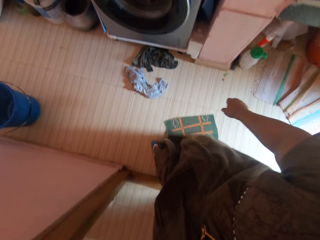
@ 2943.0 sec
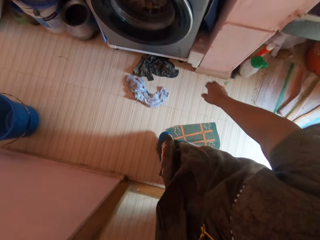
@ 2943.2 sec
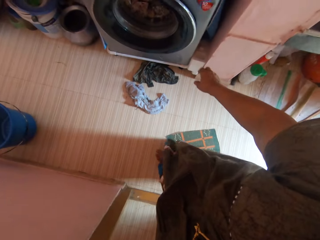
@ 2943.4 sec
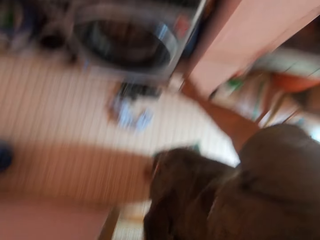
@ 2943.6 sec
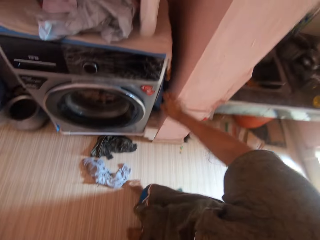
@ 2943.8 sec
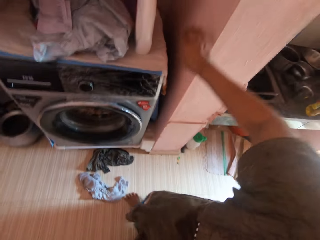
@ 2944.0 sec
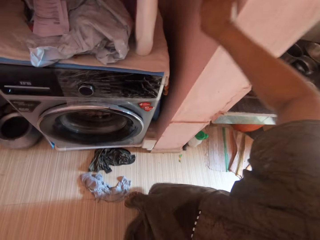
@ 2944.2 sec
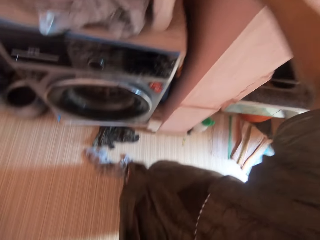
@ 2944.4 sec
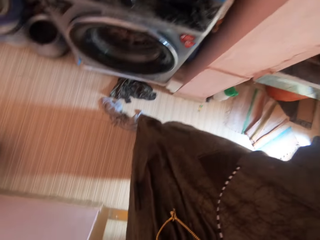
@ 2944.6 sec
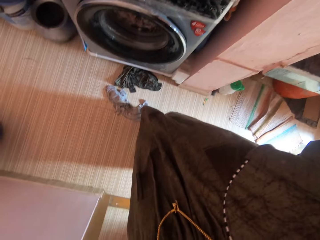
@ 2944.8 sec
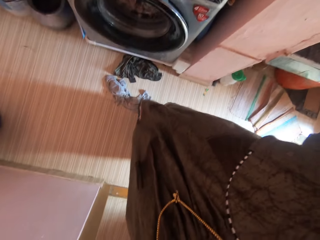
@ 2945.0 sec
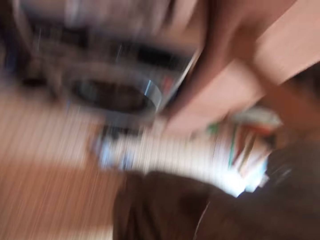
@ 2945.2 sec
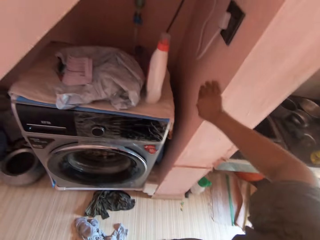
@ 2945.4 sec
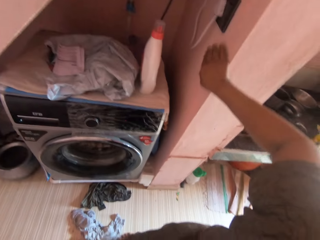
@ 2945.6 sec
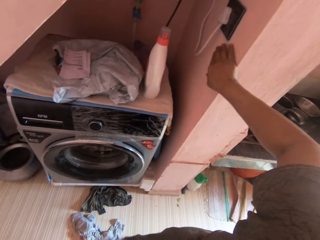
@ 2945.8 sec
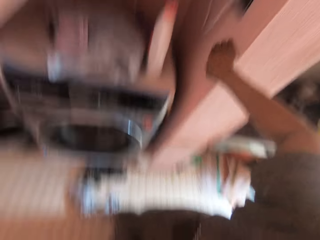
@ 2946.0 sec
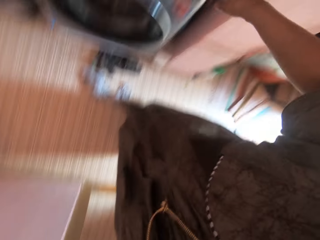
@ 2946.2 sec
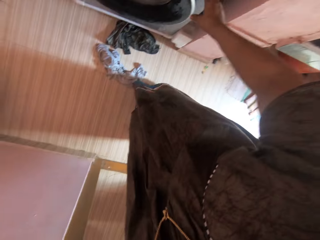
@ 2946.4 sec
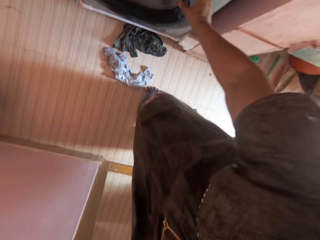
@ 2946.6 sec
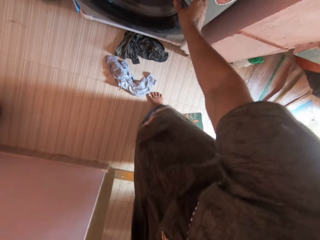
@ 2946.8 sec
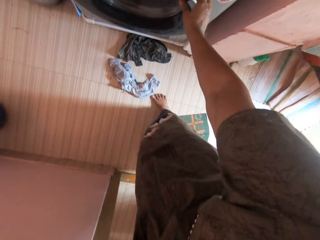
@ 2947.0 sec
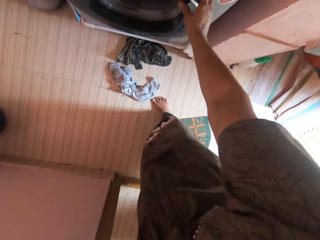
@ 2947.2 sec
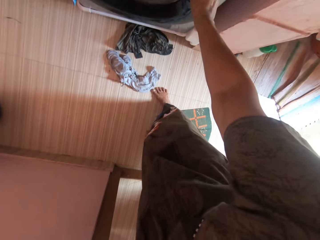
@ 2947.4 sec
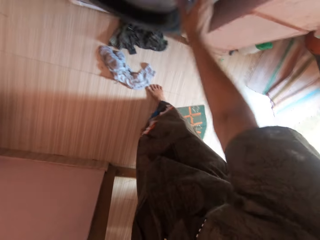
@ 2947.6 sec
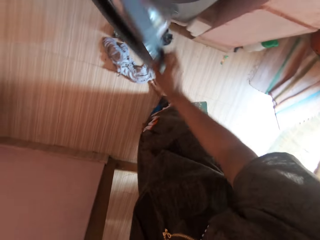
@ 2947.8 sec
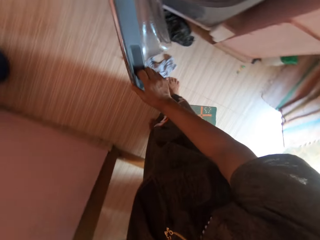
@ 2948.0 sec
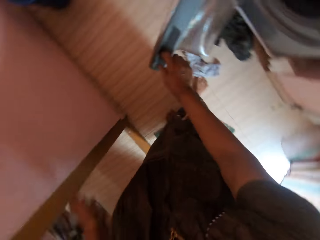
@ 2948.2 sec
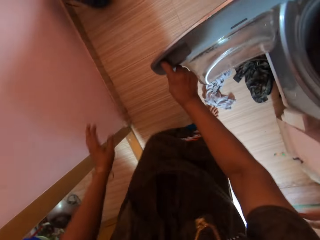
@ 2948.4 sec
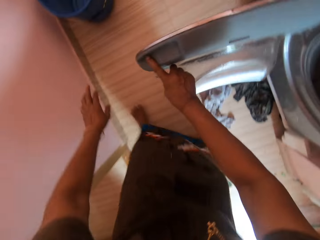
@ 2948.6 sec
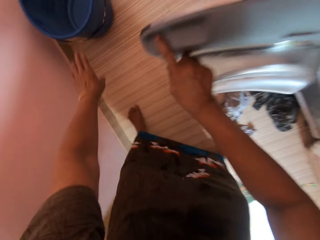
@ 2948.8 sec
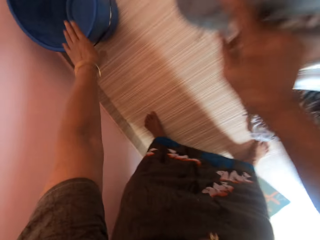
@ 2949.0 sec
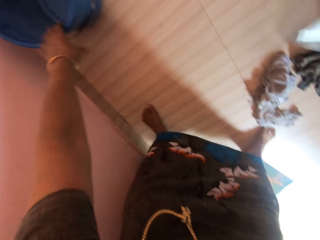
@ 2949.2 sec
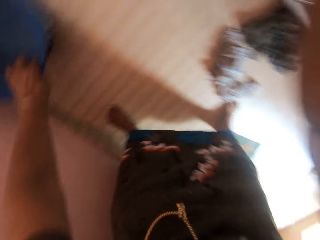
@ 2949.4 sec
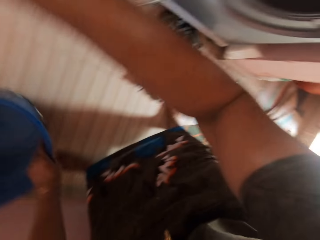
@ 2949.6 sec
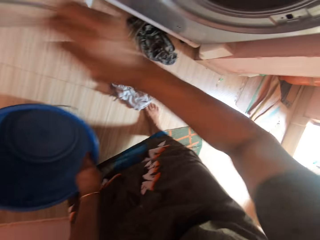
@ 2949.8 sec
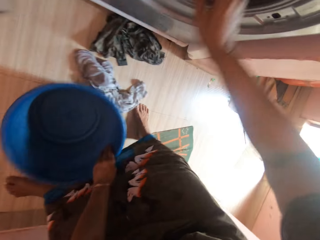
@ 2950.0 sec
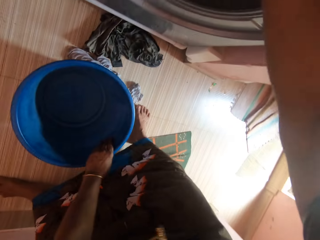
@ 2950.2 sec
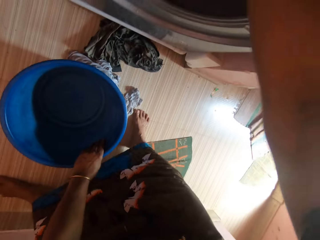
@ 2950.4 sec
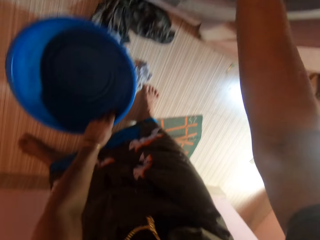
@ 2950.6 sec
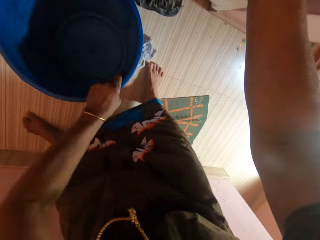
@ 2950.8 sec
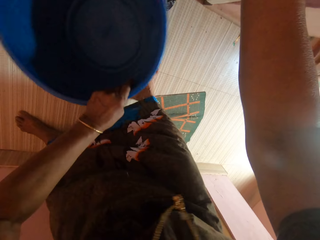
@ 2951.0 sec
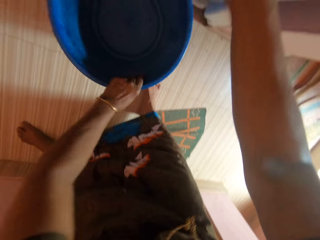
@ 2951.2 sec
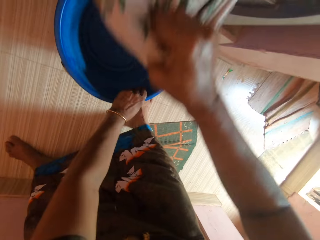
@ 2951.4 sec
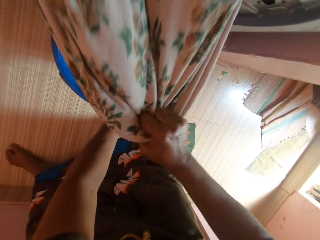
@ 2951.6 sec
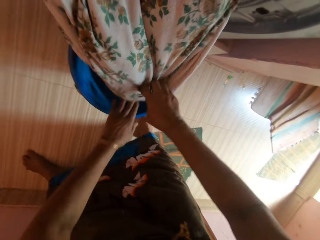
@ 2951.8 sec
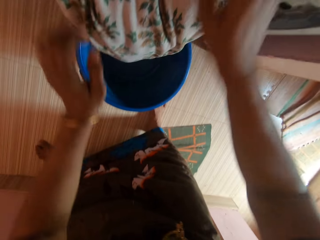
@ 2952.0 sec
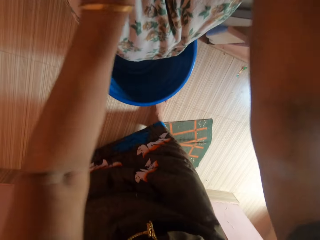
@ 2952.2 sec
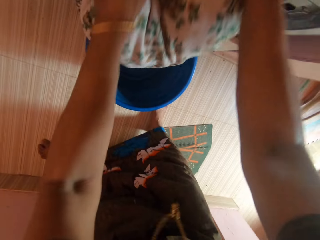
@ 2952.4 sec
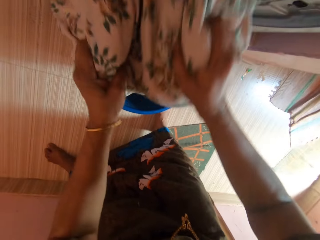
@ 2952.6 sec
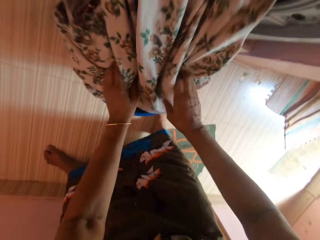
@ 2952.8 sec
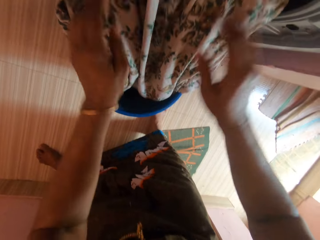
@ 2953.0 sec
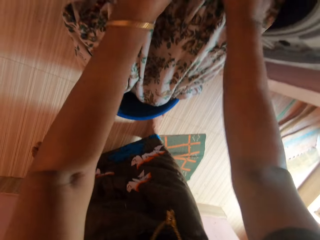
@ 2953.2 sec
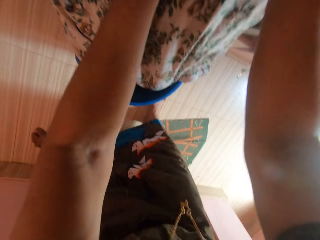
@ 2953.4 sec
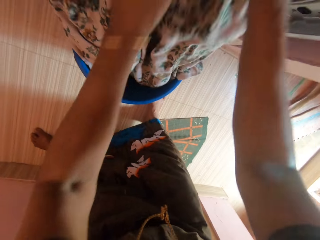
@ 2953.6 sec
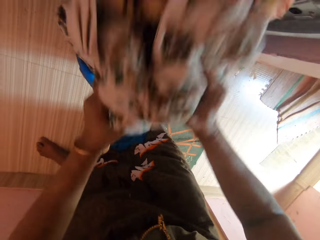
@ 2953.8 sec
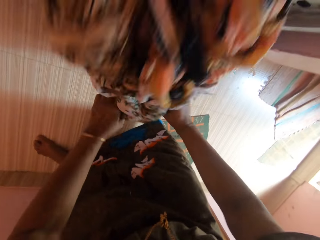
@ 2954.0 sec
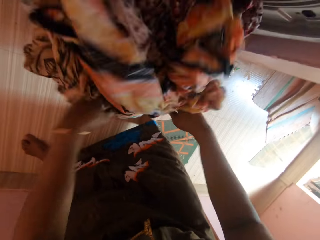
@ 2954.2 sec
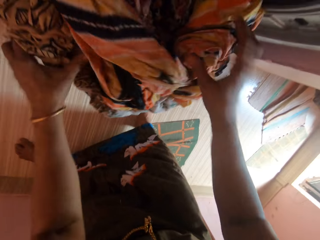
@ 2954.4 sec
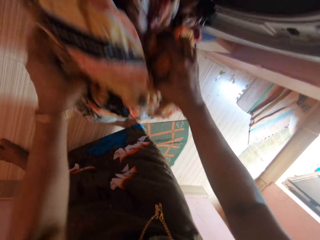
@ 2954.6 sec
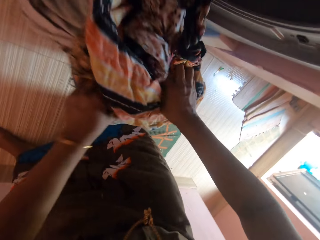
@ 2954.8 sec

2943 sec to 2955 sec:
The camera wearer touches the wall. She opens a washing machine with her right hand. She moves a bucket closer to the washing machine. She grabs the bucket on the floor with her left hand. She pulls out bedsheets from the washing machine with both hands.

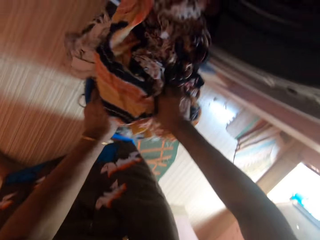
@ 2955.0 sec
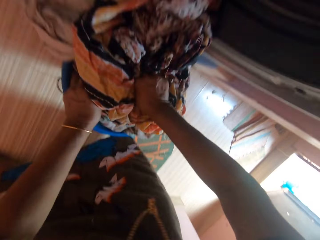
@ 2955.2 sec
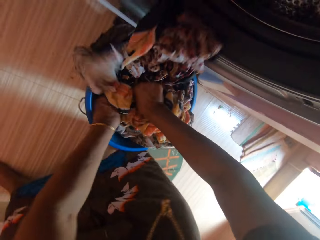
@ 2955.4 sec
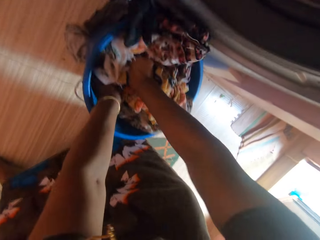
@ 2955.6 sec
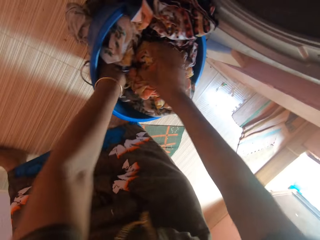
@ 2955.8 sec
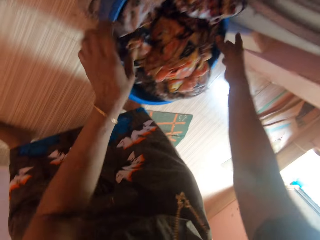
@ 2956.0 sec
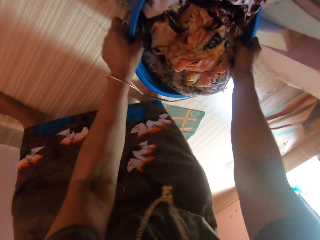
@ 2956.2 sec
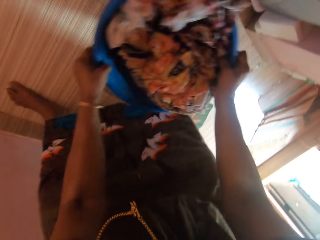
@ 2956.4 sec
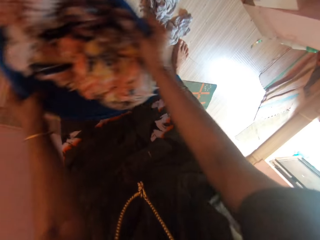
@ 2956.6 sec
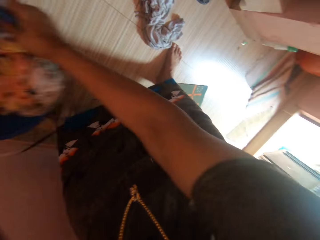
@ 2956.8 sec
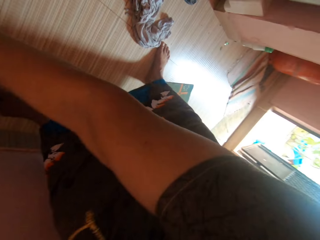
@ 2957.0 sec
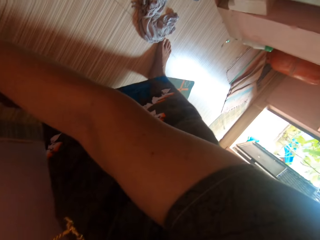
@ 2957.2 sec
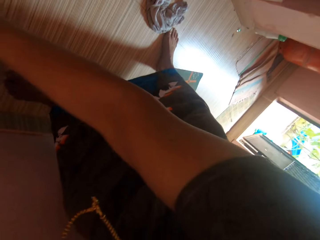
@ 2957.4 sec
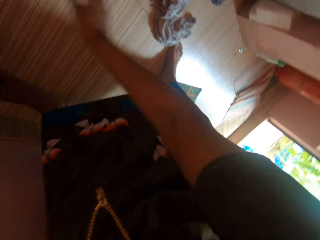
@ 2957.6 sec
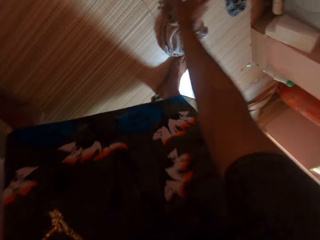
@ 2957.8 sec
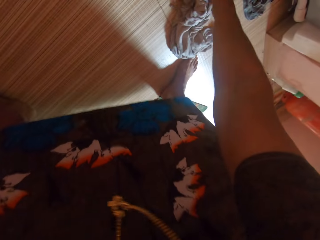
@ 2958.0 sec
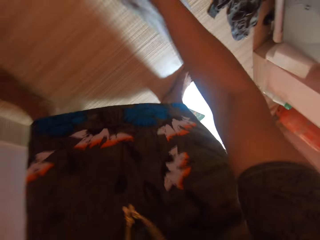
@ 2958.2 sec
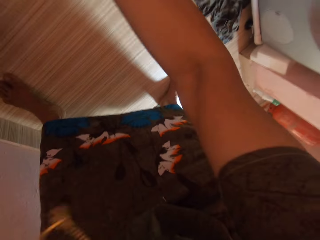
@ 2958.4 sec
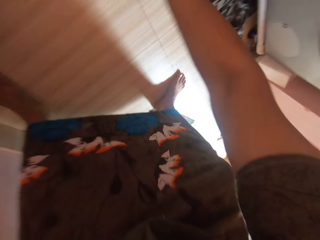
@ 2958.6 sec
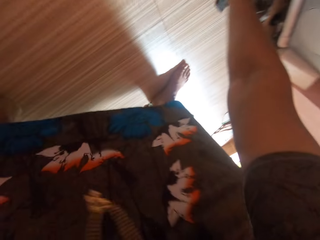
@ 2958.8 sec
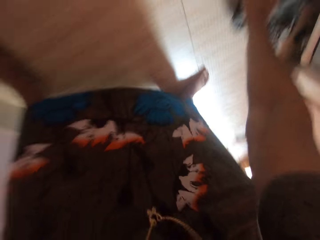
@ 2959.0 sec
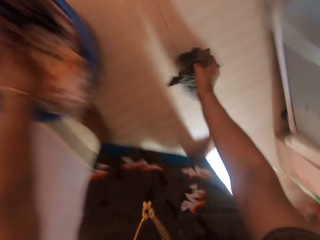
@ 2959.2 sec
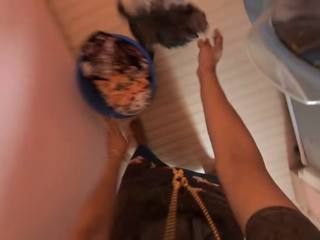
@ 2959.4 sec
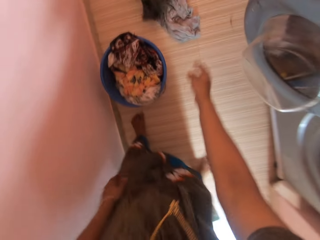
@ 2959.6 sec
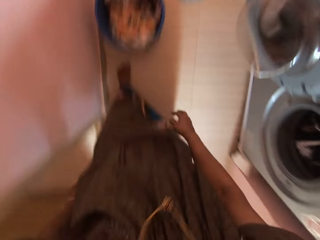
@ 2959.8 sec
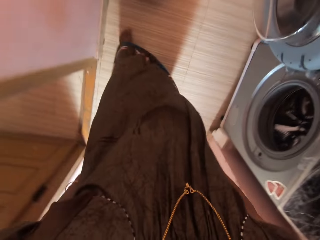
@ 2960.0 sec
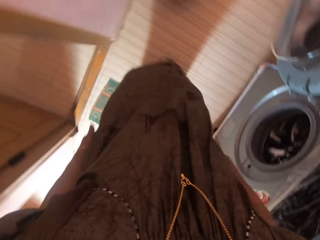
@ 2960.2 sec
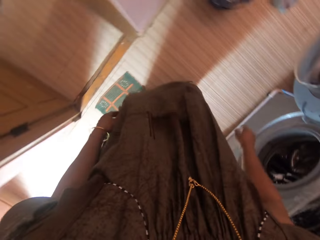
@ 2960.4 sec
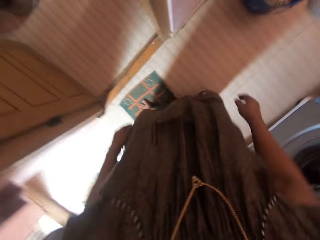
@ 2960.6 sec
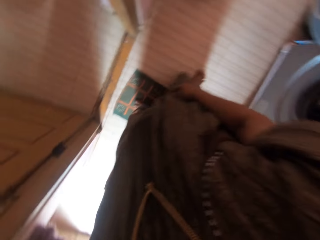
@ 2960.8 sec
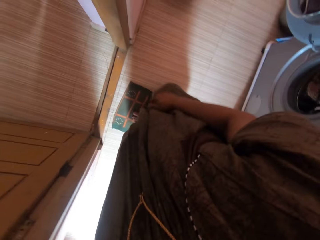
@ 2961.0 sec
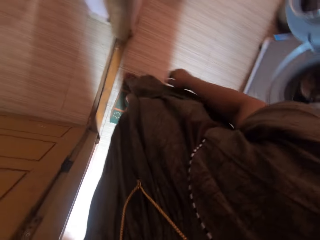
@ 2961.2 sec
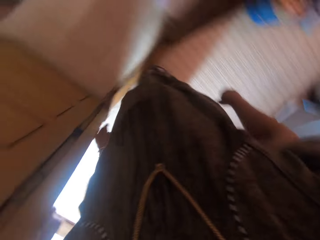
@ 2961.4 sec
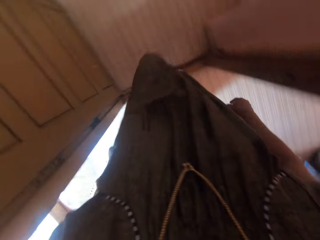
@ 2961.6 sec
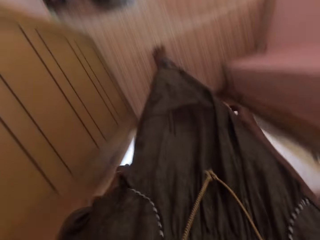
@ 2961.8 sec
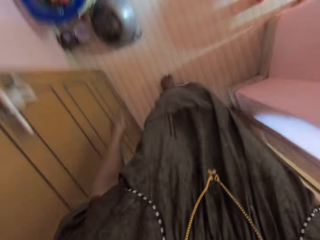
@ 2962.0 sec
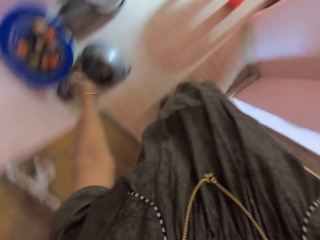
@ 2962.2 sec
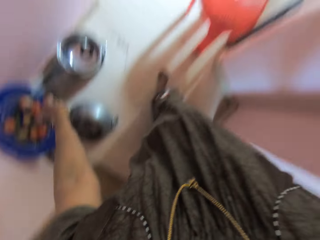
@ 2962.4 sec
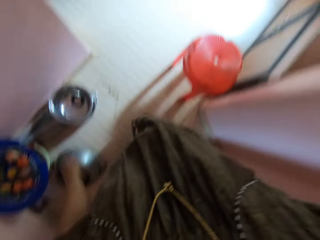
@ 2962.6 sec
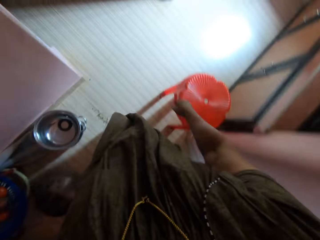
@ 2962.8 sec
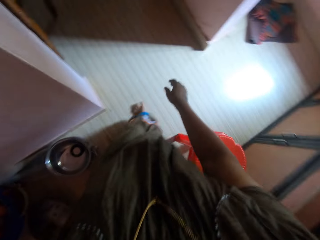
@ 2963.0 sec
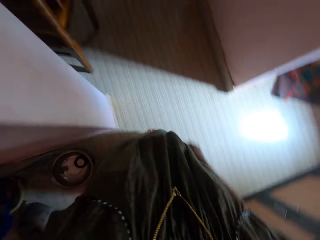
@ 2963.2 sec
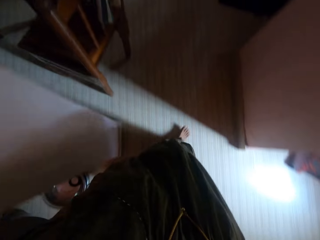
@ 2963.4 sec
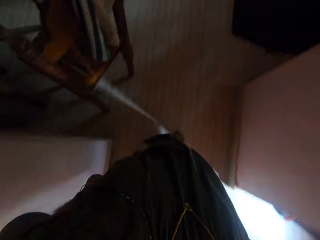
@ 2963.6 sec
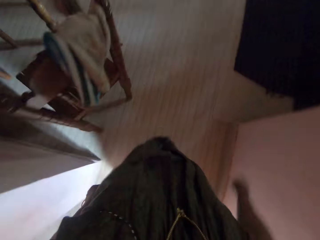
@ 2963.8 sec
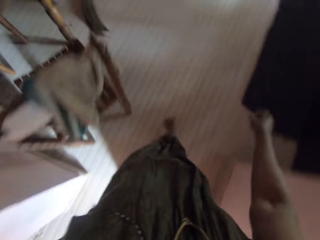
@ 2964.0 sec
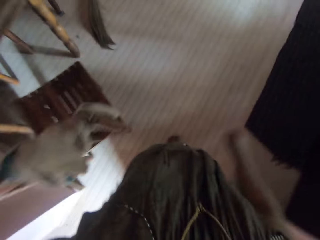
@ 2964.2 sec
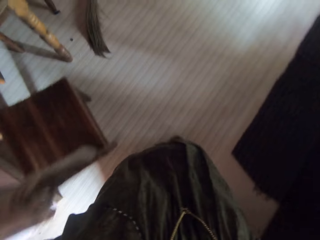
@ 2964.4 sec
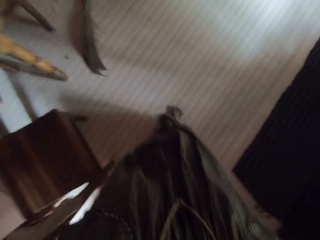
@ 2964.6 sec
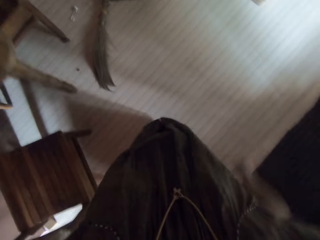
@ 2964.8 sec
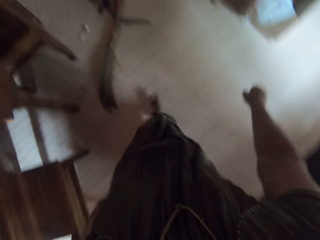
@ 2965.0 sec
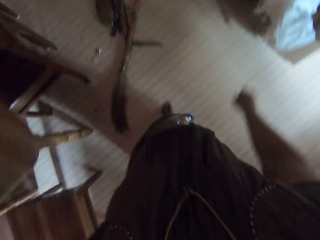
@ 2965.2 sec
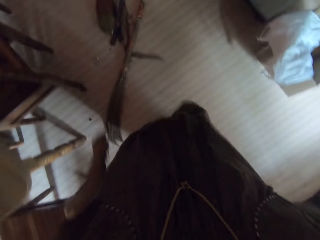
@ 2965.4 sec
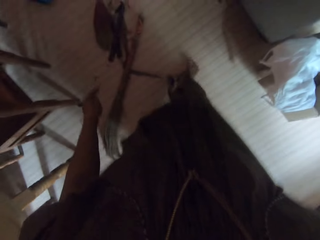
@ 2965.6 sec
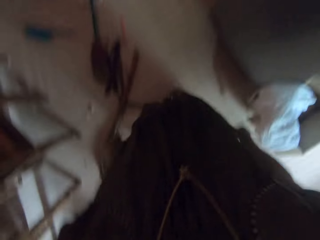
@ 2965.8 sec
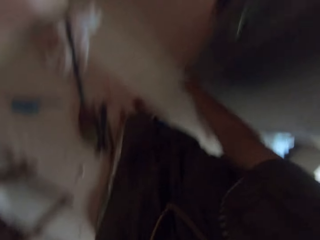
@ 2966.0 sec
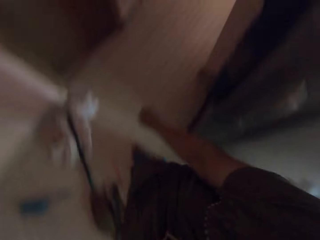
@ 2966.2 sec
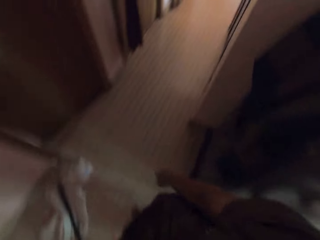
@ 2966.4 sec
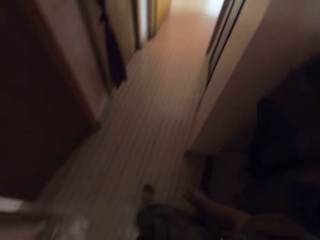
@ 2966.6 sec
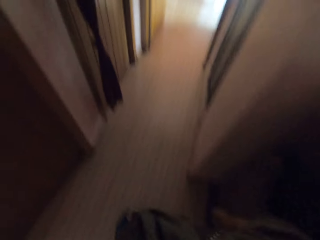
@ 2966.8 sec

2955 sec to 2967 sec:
The camera wearer picks up the bucket with garments. She carries the bucket with both hands. She puts down the bucket. She picks up another rag on the floor with her right hand. She tosses the rag in her right hand on the floor. She picks up another rag on the floor with her right hand. She tosses the rag in her right hand on the floor. She walks around the house.
